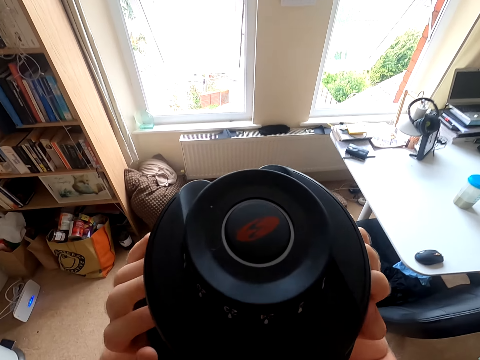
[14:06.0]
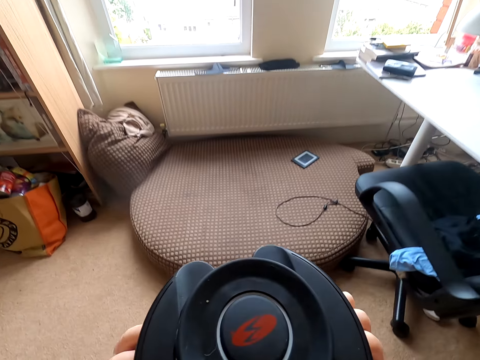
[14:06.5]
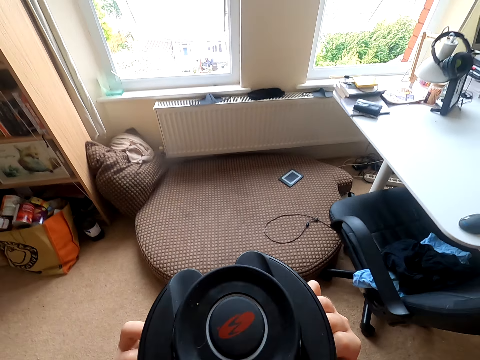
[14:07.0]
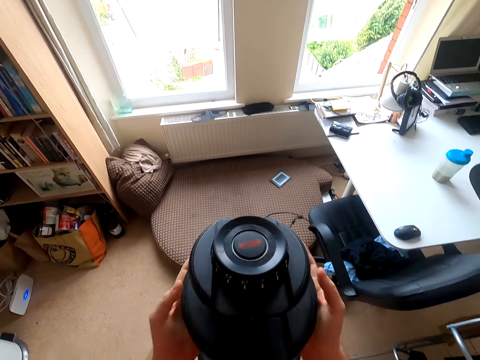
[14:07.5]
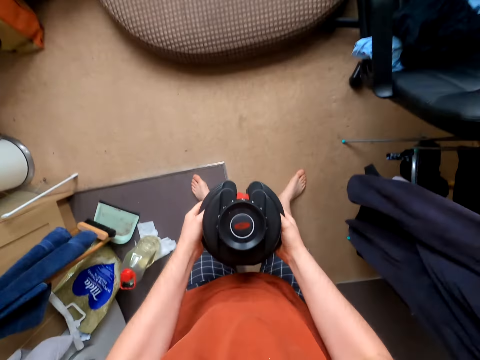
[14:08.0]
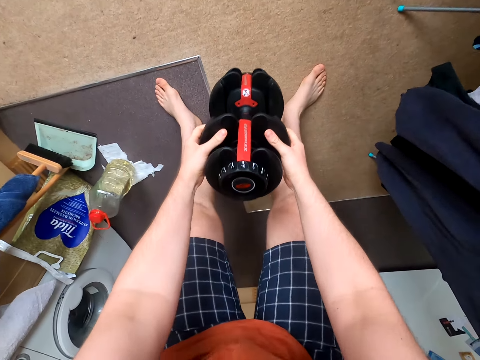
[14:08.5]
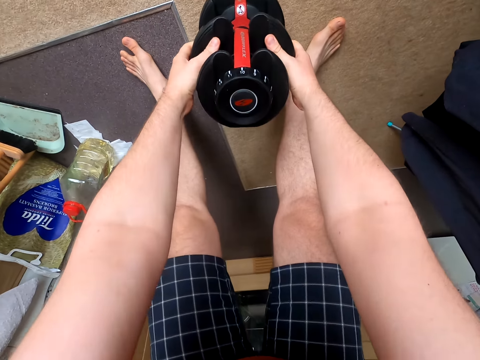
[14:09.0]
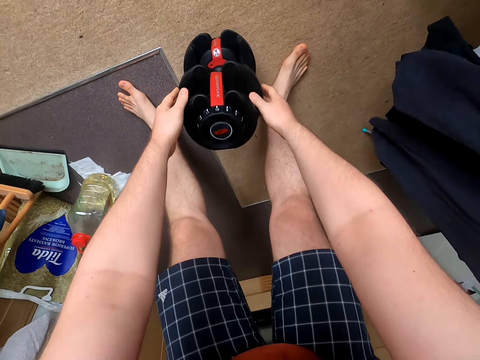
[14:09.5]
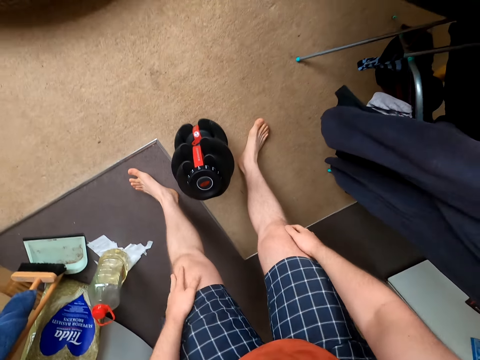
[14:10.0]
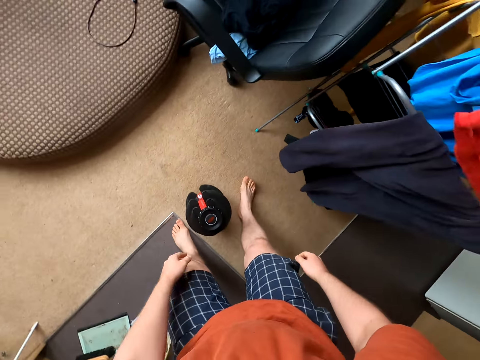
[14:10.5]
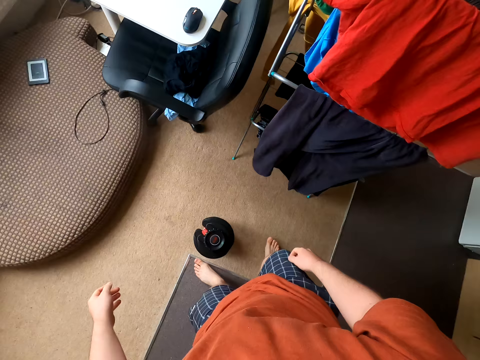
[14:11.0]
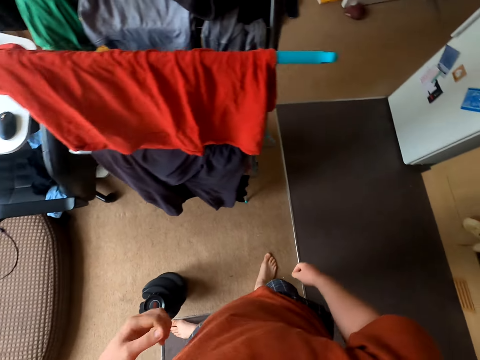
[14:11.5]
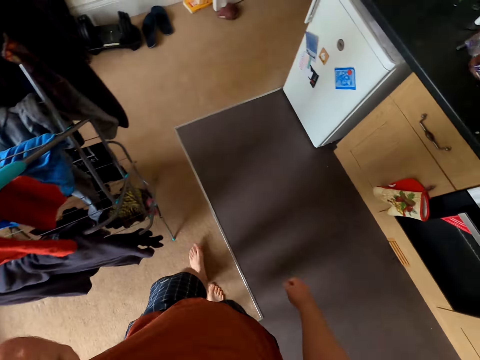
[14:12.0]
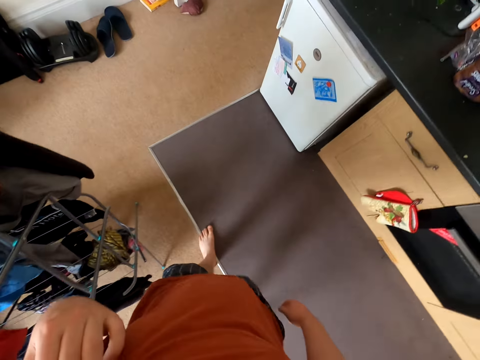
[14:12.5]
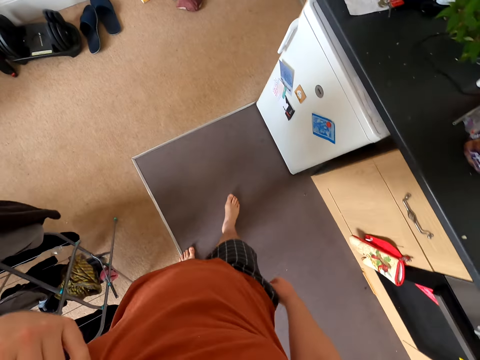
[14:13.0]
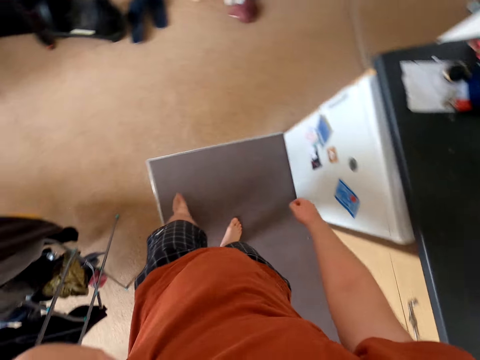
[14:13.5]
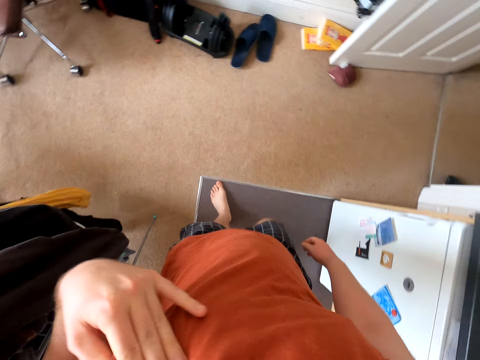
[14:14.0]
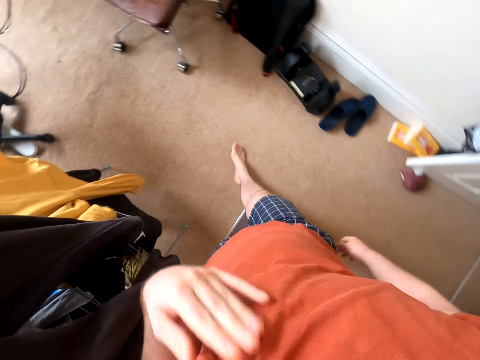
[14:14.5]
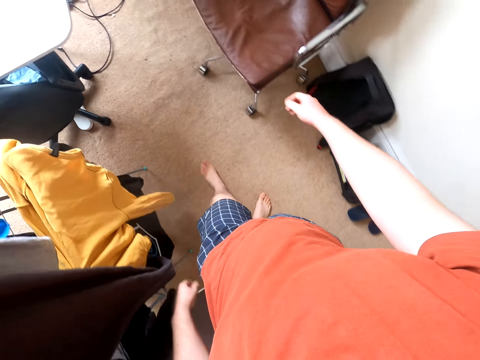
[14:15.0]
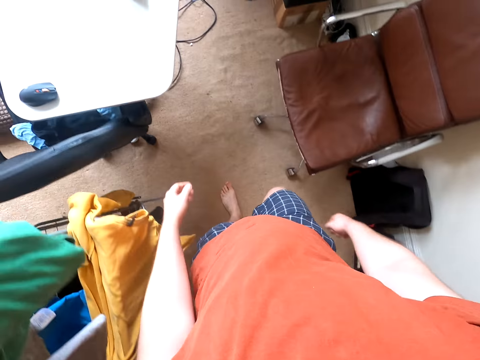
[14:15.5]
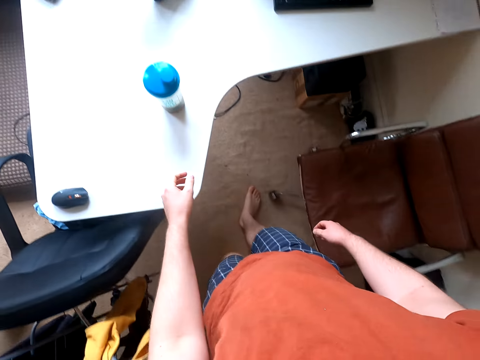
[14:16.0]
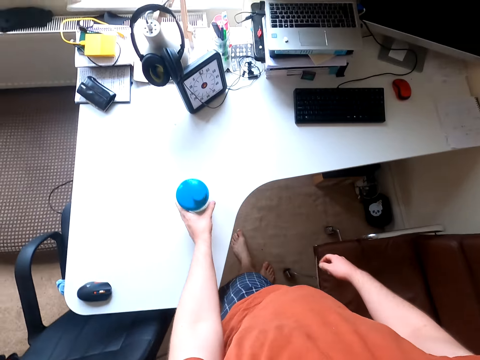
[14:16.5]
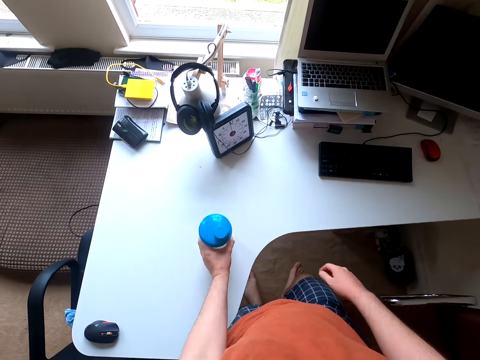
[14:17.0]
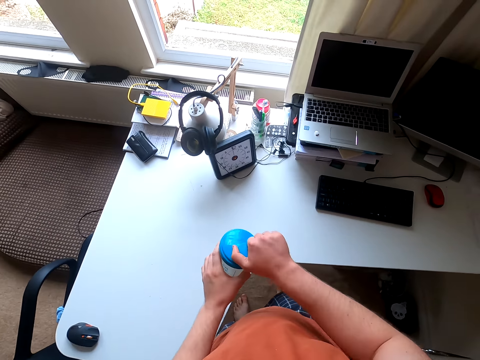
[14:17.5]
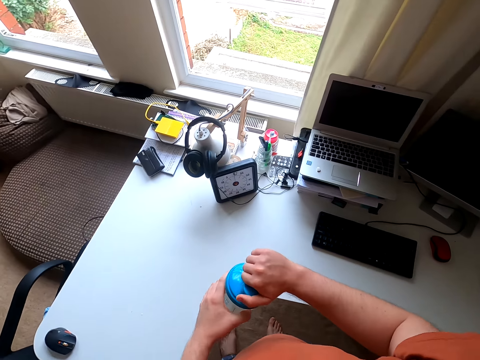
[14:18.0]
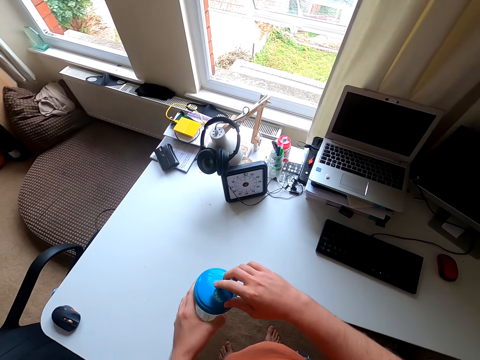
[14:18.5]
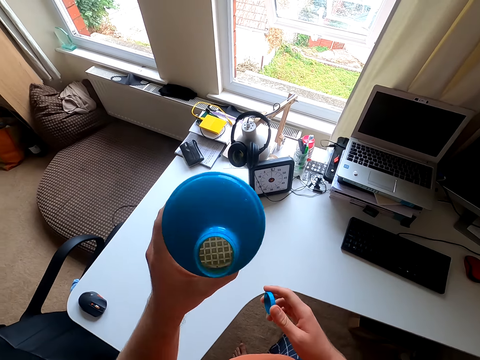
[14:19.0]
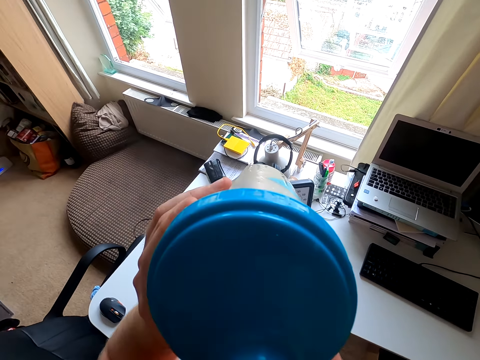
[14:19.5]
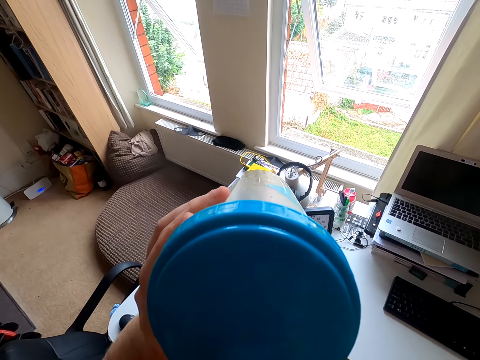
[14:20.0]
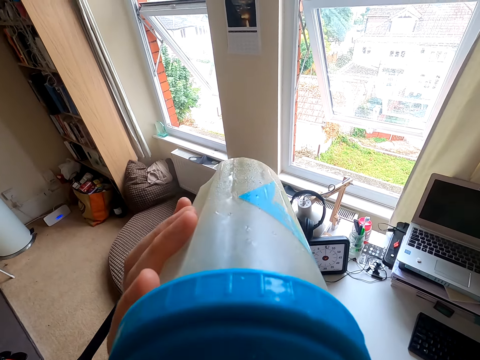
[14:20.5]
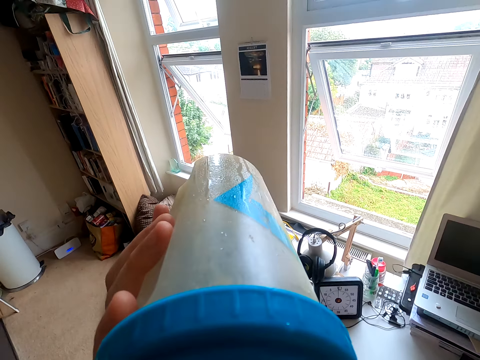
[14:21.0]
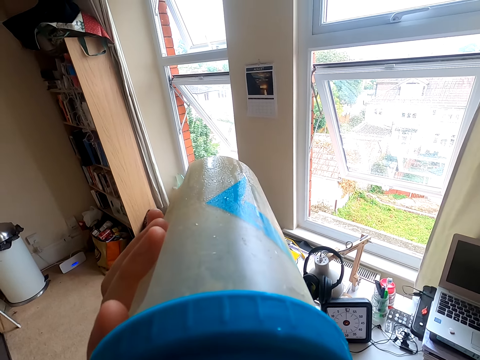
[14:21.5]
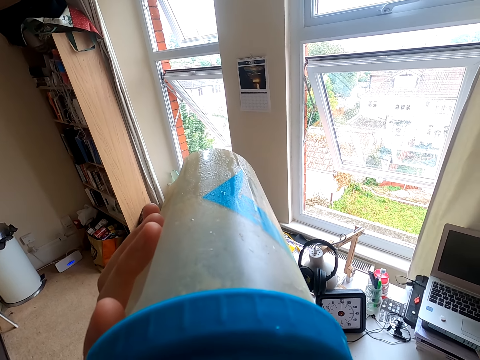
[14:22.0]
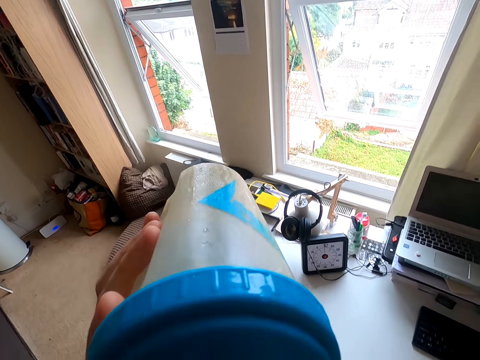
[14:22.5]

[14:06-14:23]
The camera wearer puts the dumbbell down. They put the dumbbells on the floor. They stand up. They walk around the room. They take a water bottle. They open the water bottle. They drink water from the bottle.

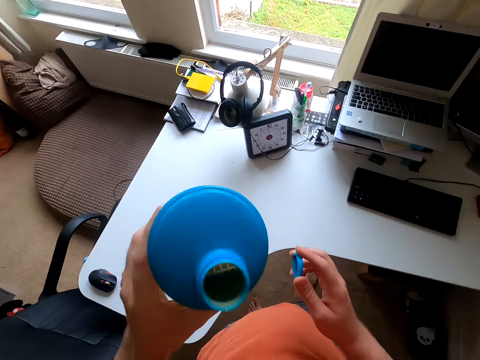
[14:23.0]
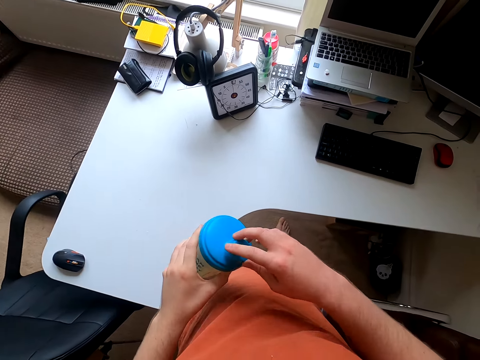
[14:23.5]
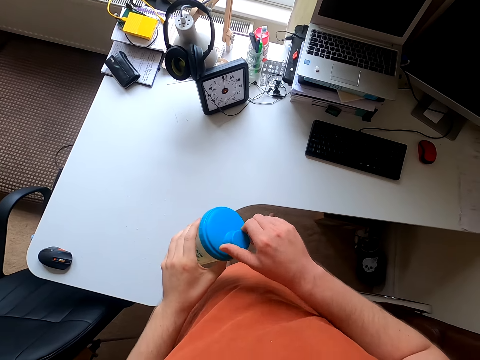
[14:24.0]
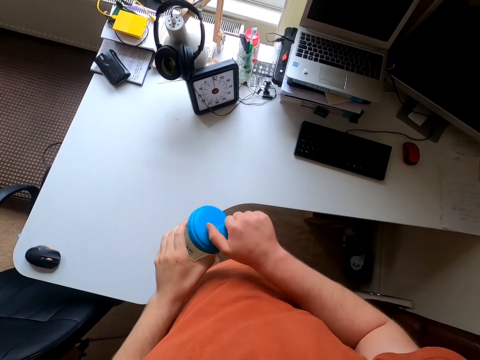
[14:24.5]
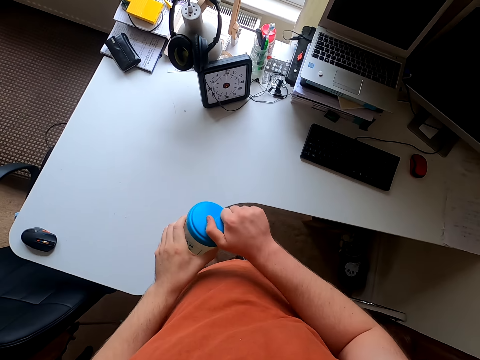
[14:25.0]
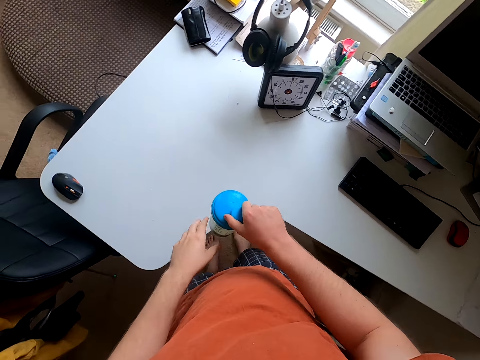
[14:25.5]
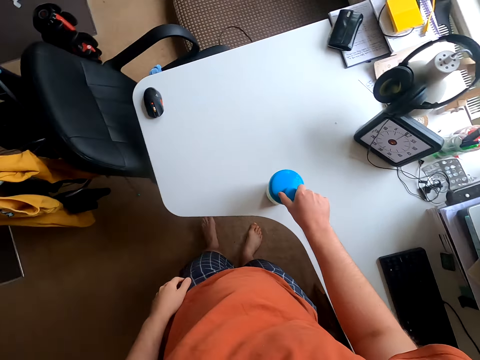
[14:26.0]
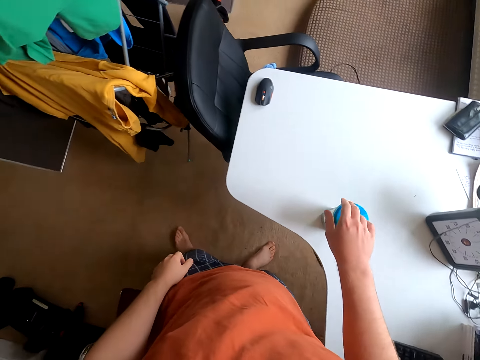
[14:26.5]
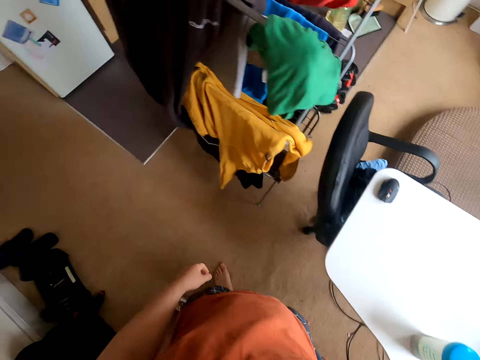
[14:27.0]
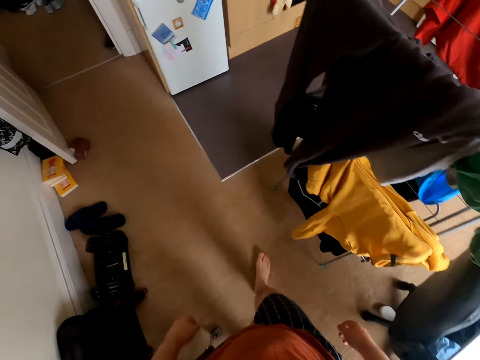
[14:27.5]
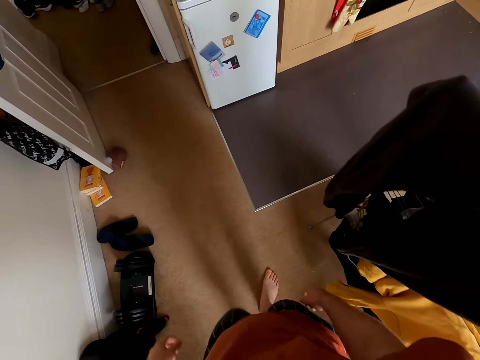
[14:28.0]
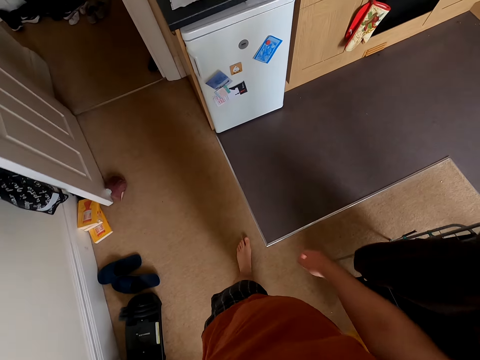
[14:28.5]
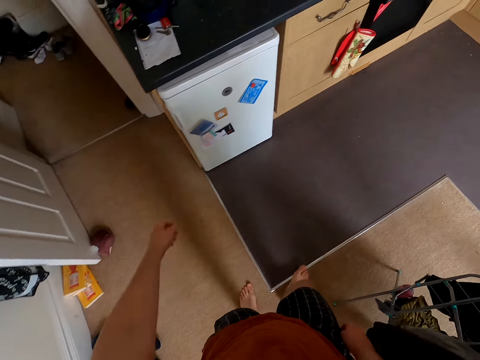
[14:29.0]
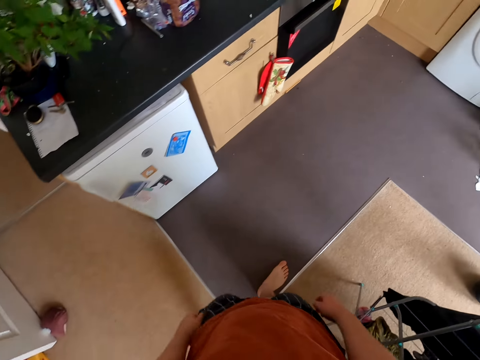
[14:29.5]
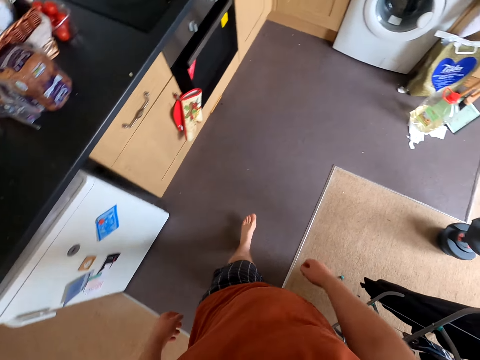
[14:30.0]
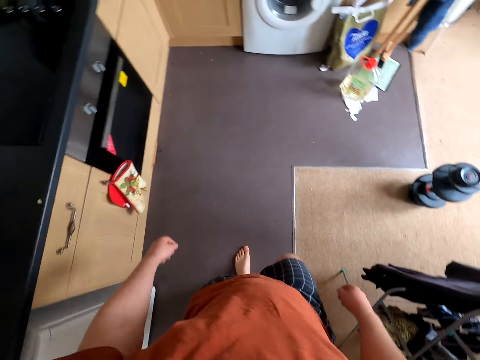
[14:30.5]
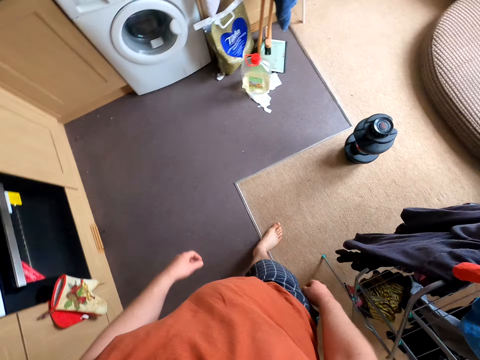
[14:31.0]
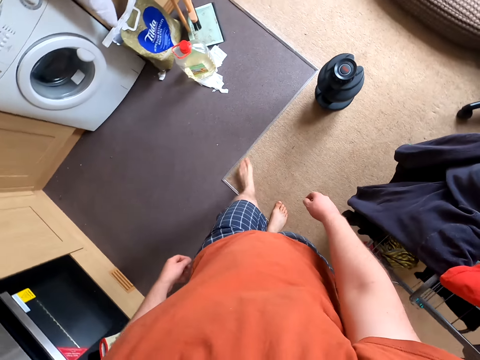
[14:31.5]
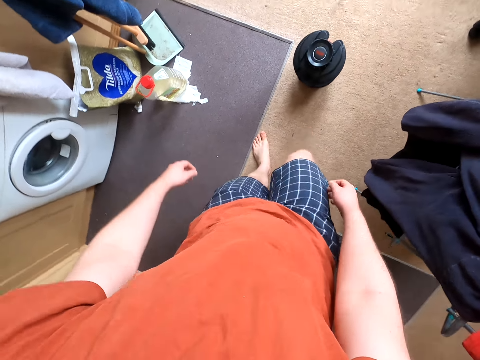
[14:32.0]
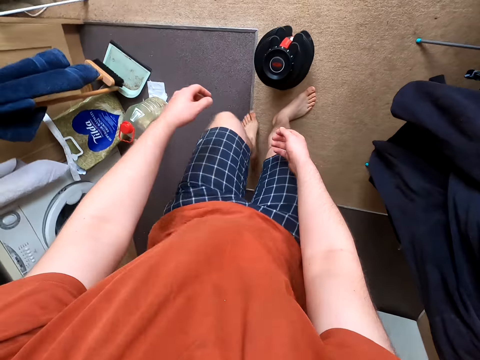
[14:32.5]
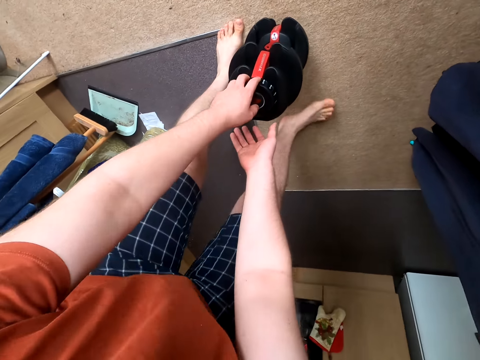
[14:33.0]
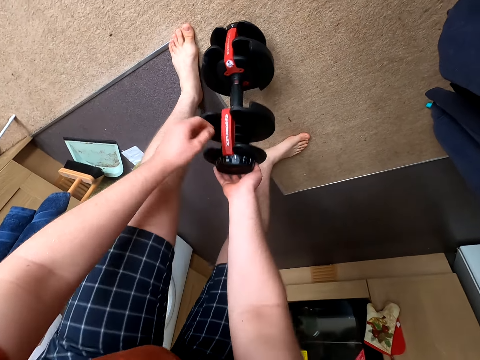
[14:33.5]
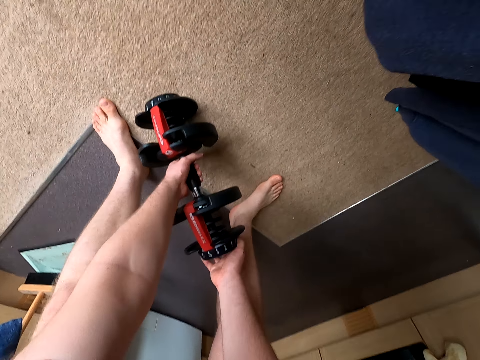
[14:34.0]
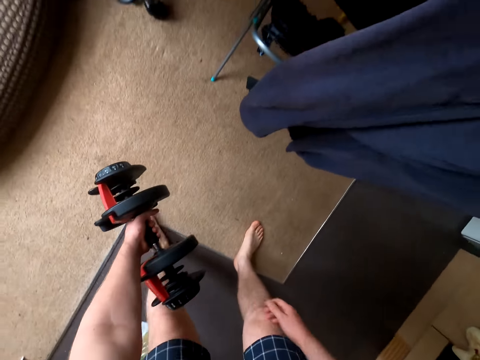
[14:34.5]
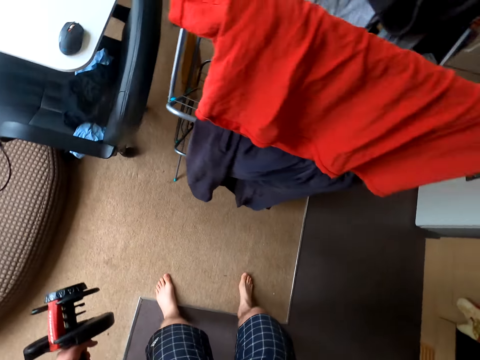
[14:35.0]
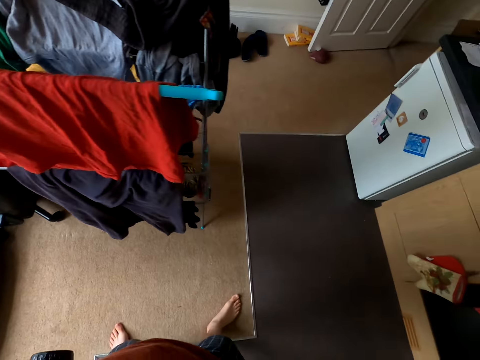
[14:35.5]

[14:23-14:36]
The camera wearer closes the water bottle. They put the water bottle down. They walk around the room. They take the dumbbell. They lift the dumbbell.
